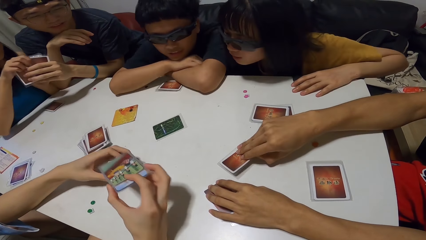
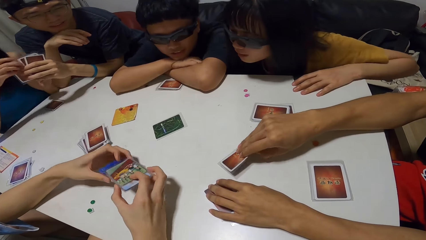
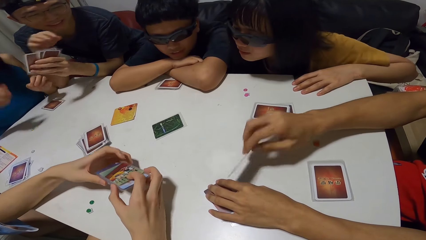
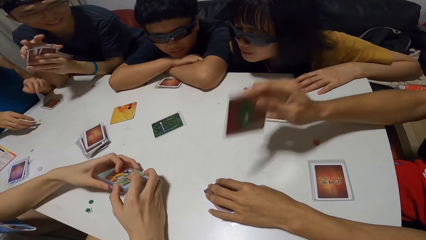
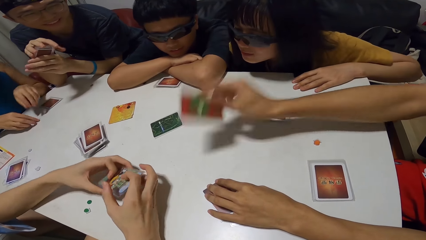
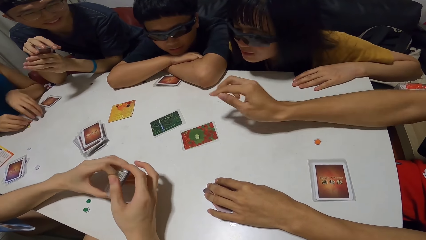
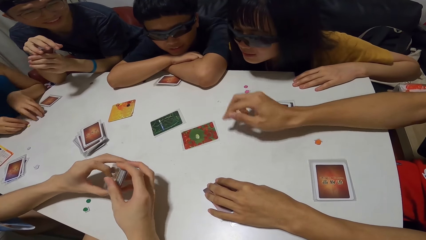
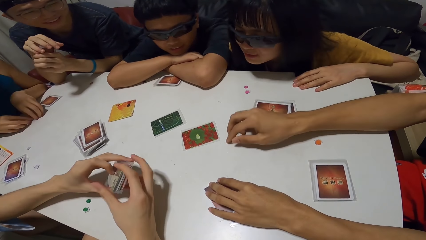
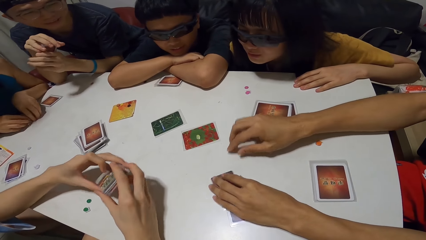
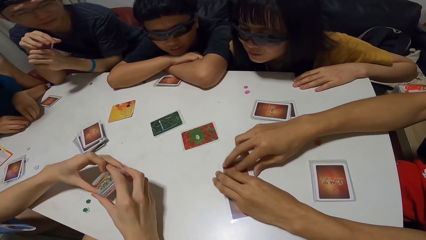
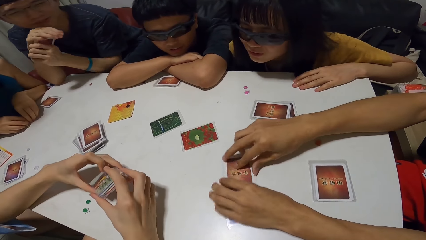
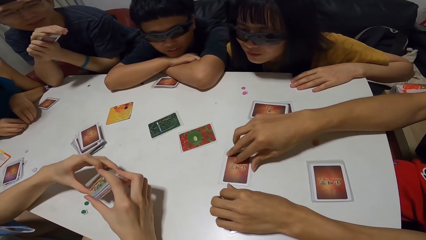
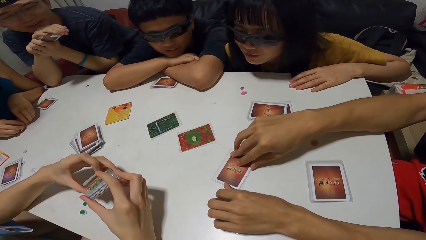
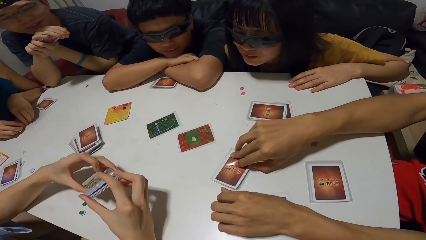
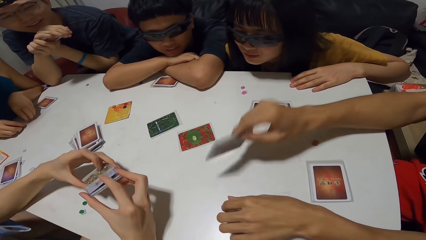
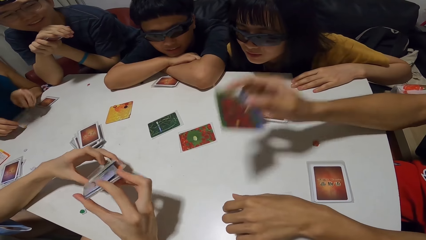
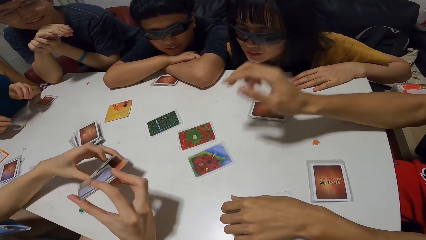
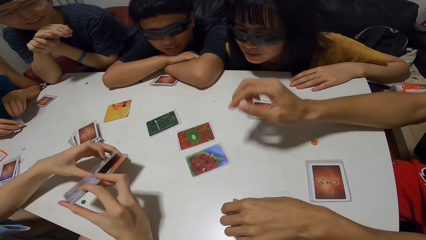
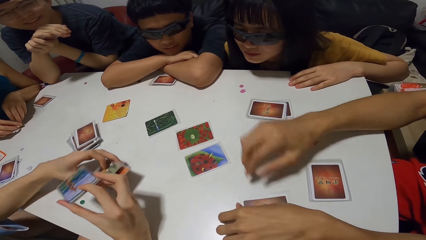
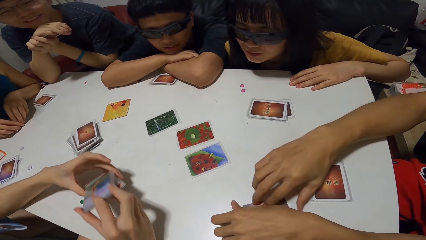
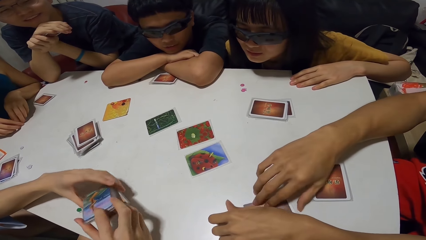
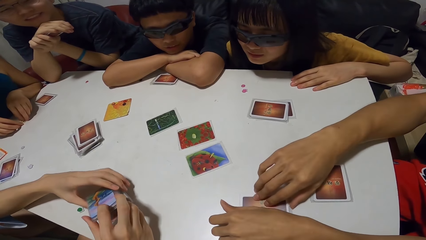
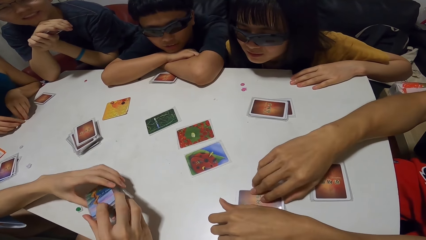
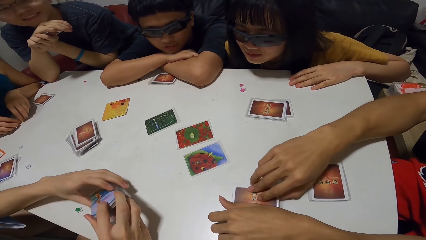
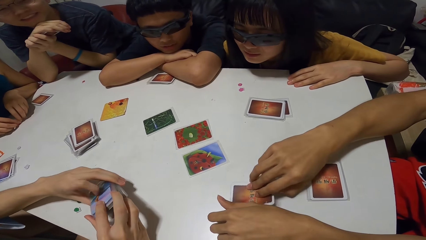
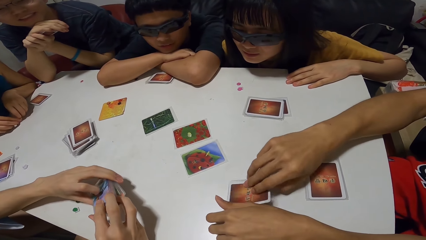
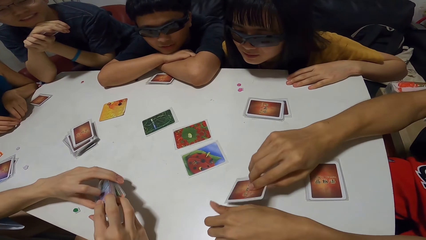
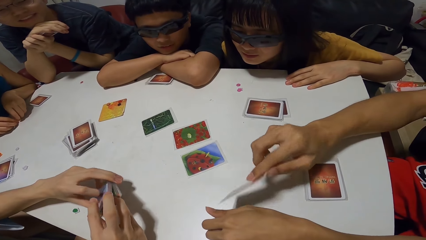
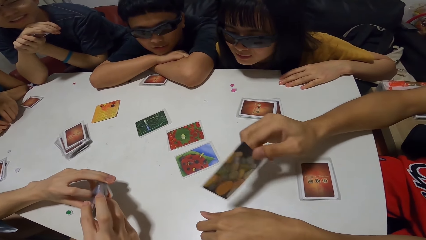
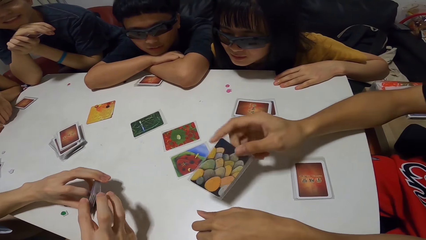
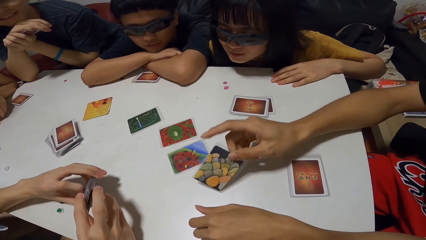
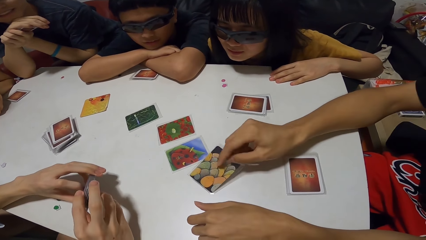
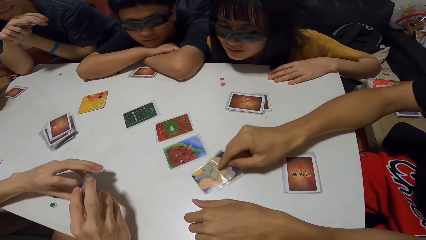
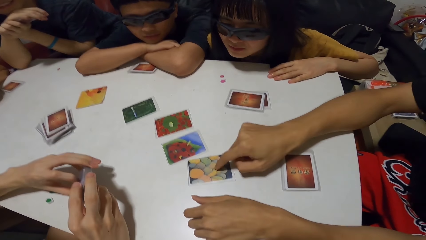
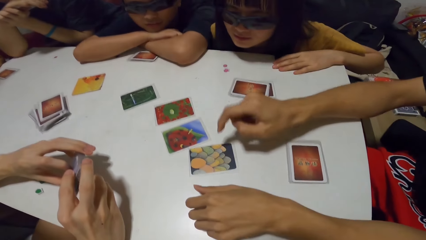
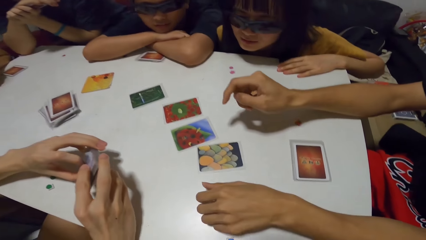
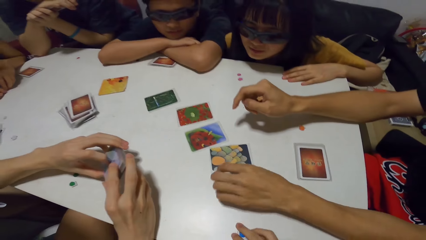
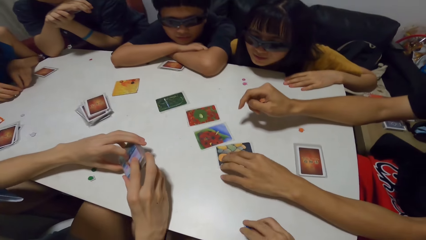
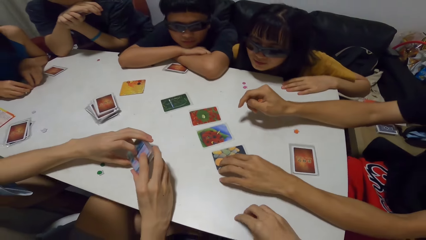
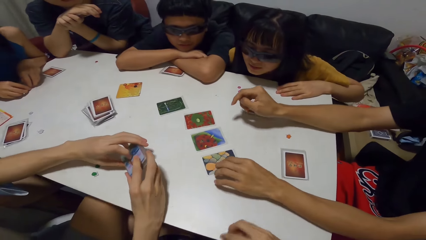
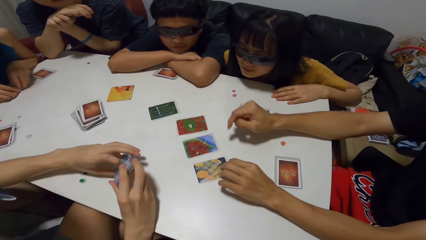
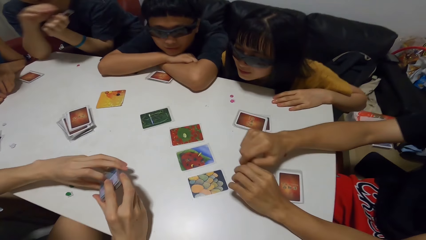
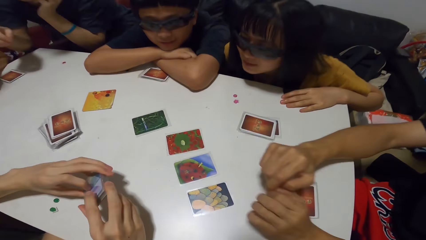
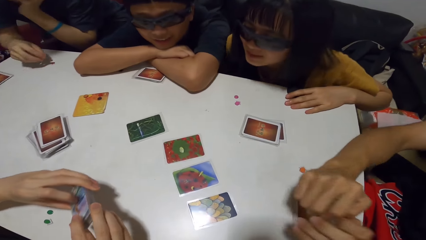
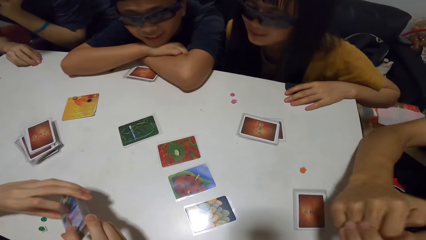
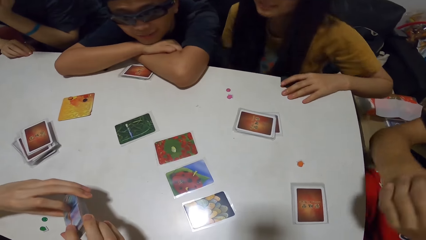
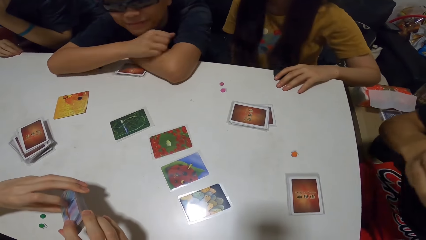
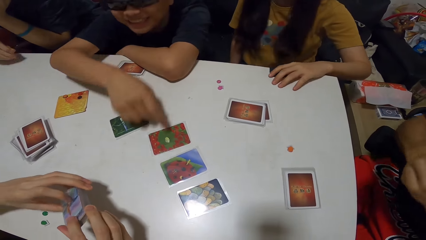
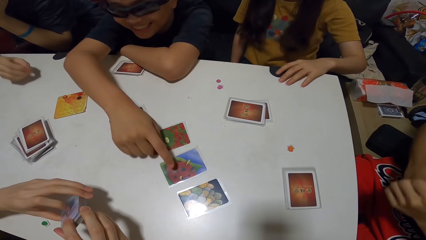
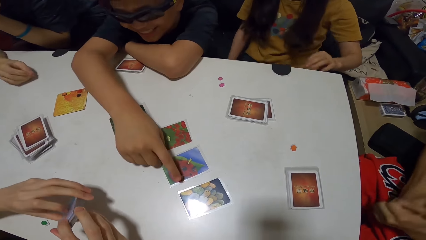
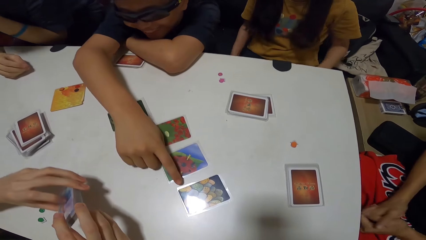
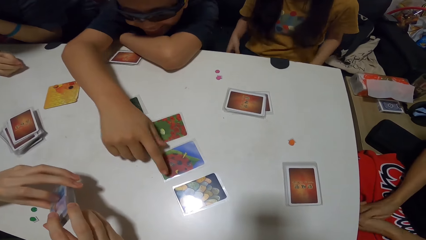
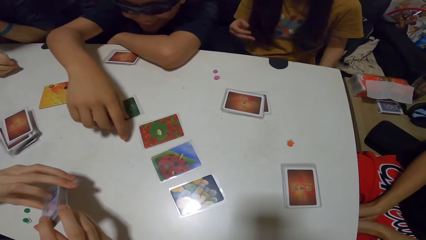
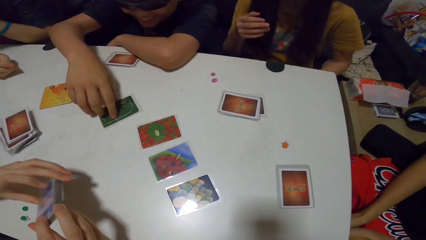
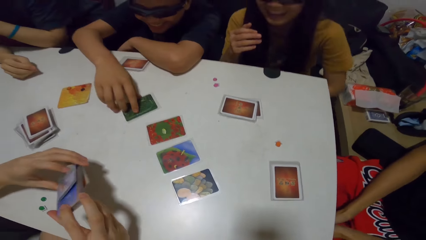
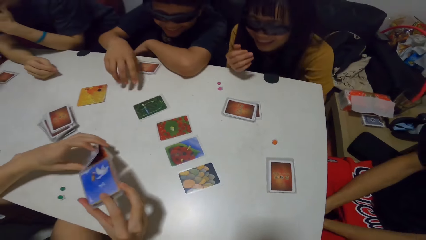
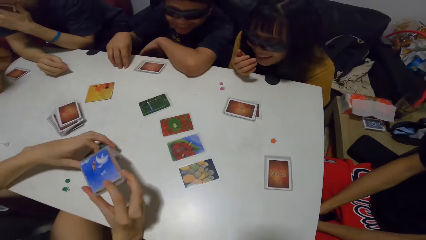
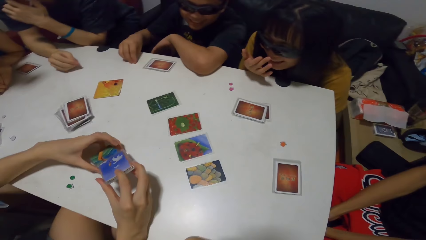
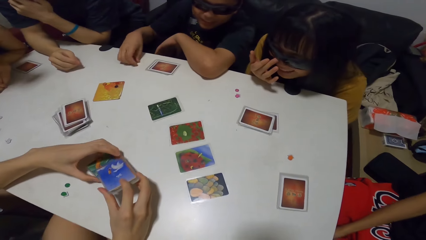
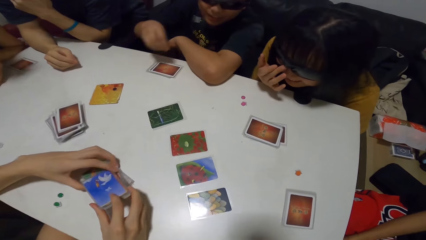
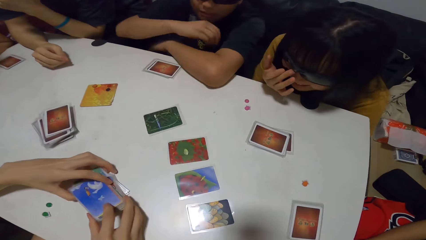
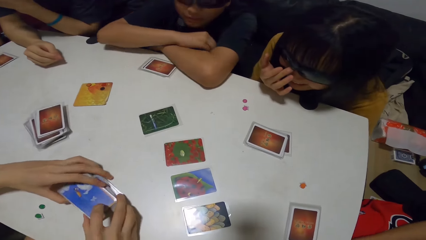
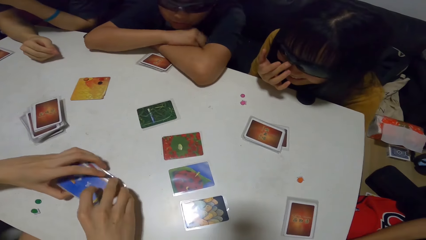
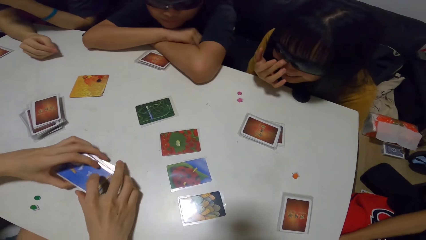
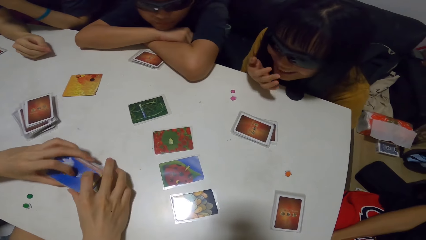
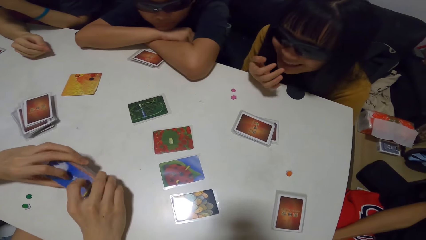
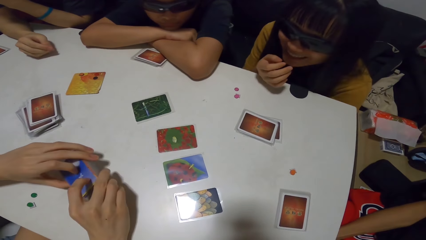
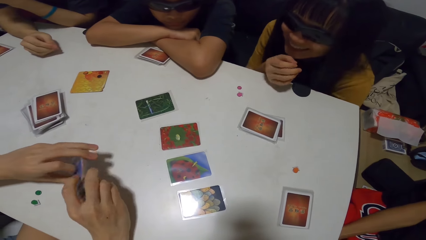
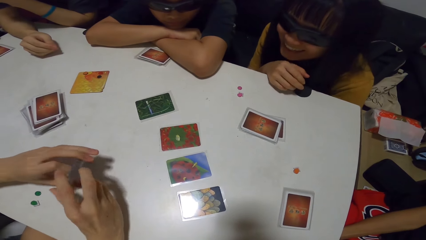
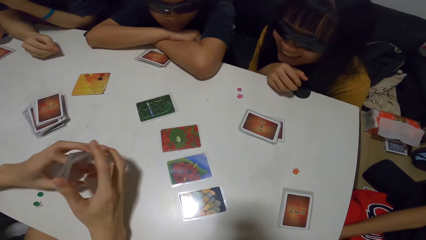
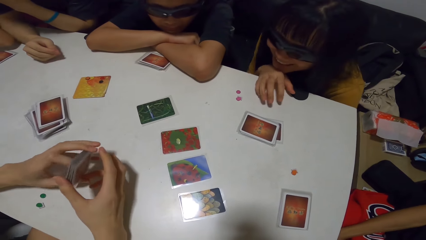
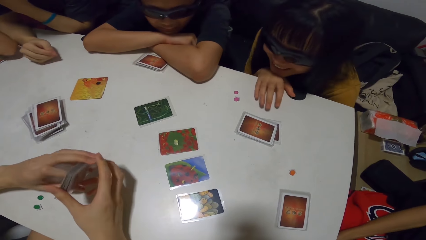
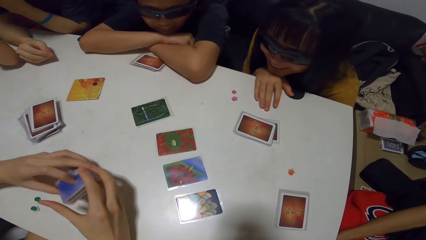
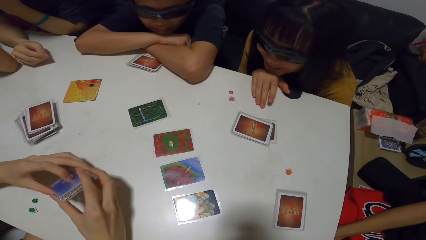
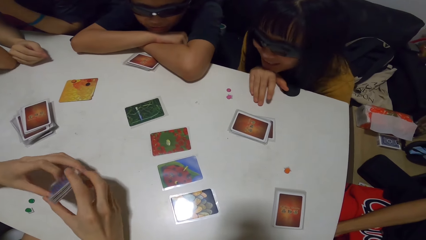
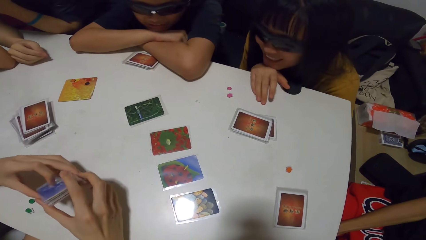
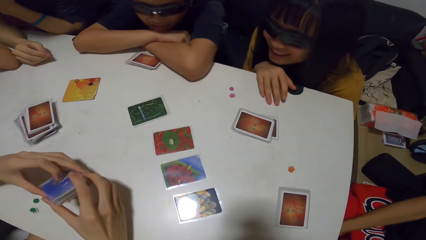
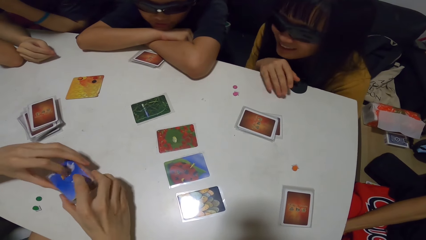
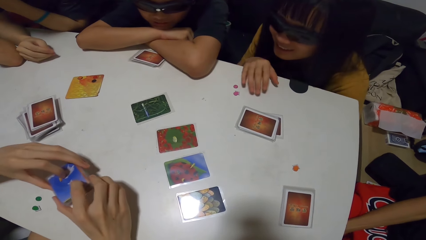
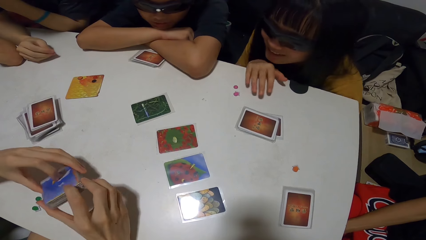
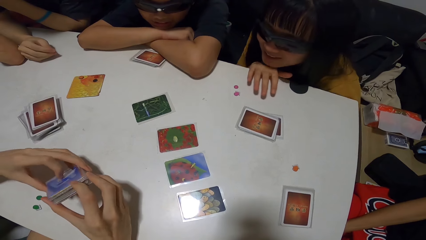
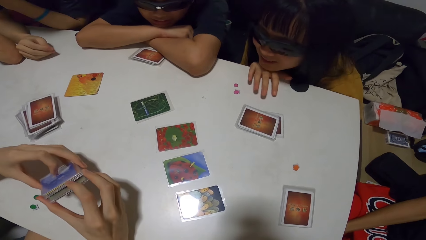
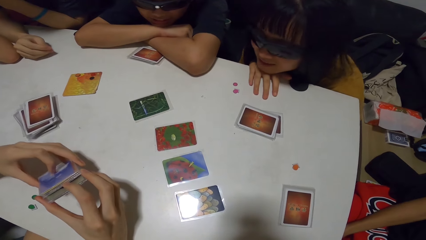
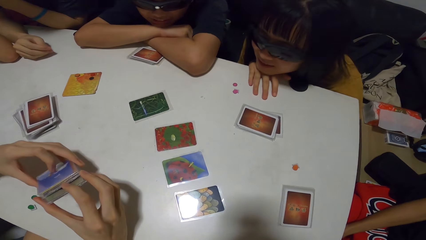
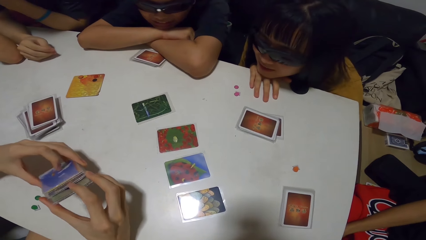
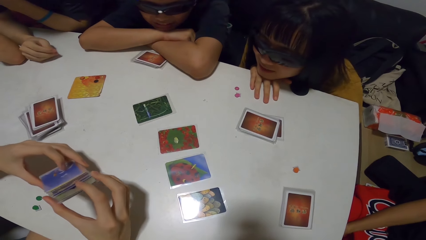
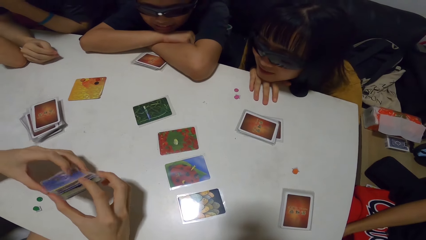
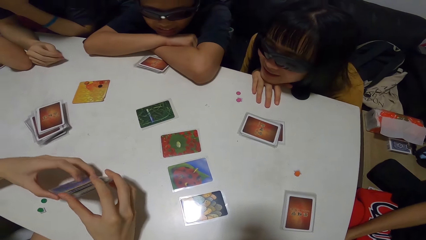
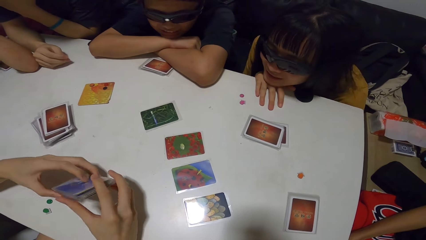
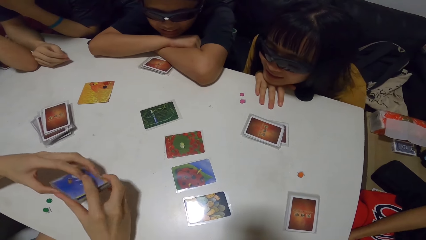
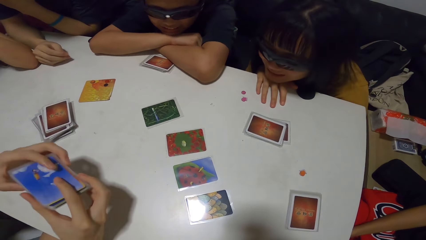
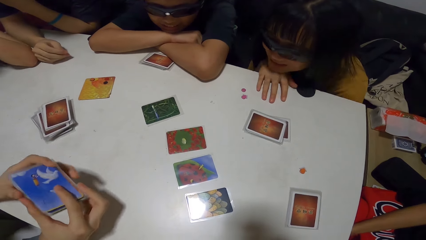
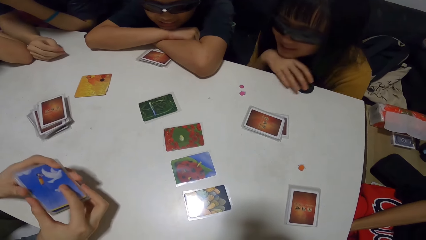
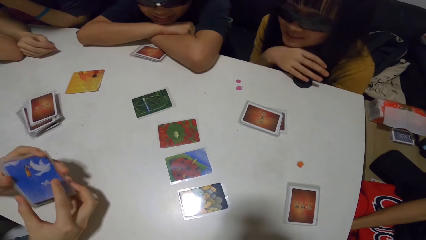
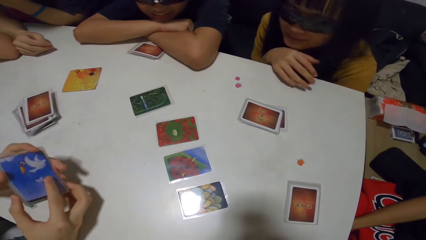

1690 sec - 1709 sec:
A man flips another card on the table with his right hand. Another man arranges the card in his left hand. A woman arranges some buttons on the table with both hands. The first man flips another card on the table with his right hand. He flips another card on the table again. He touches and adjusts the card on the table. The second man picks a button from the table with his right hand. A third man points on a card on the table. He touches a card on the table with his right hand.
